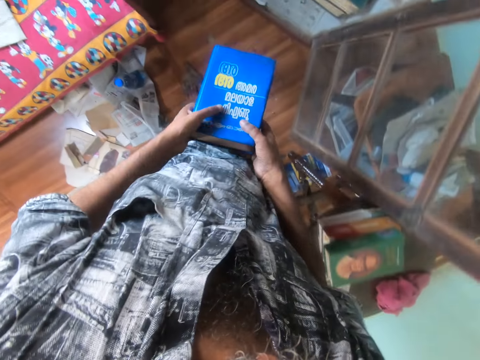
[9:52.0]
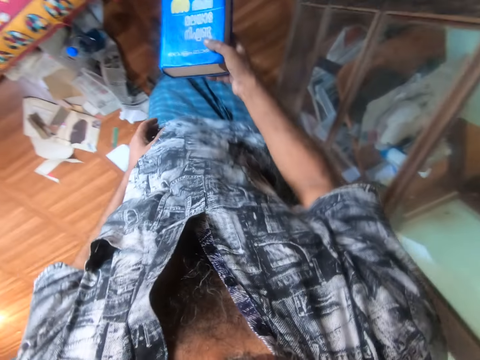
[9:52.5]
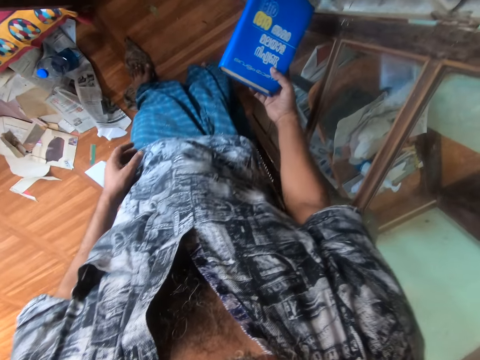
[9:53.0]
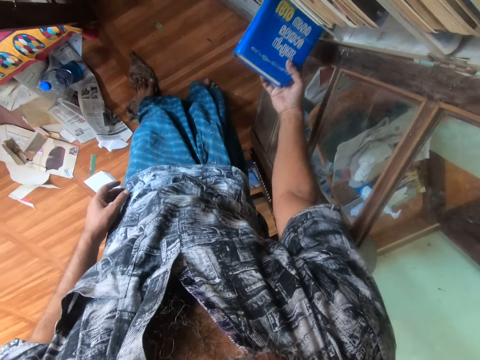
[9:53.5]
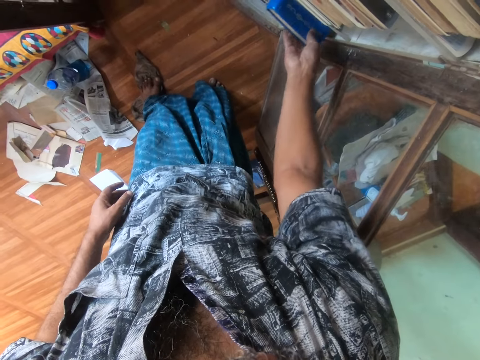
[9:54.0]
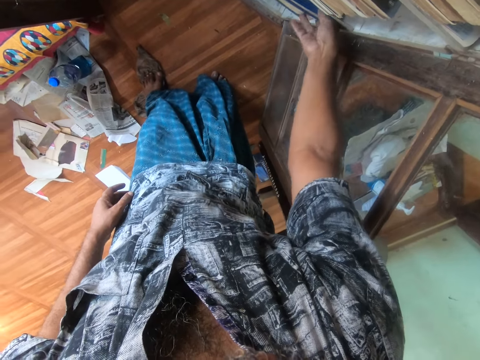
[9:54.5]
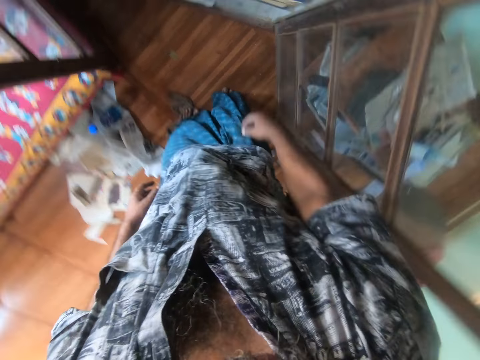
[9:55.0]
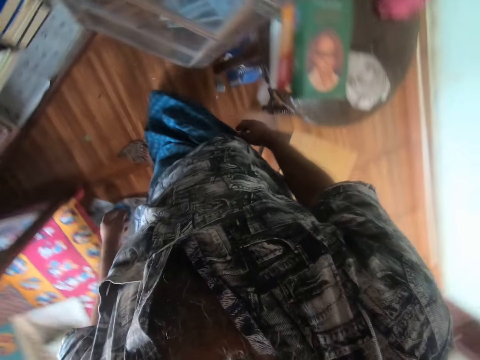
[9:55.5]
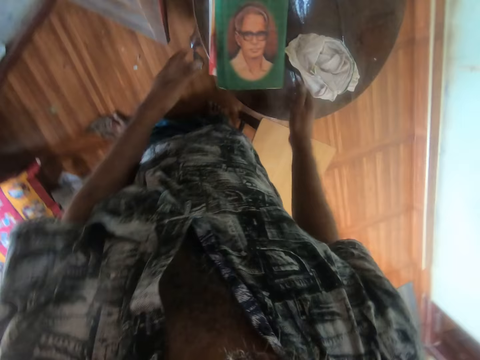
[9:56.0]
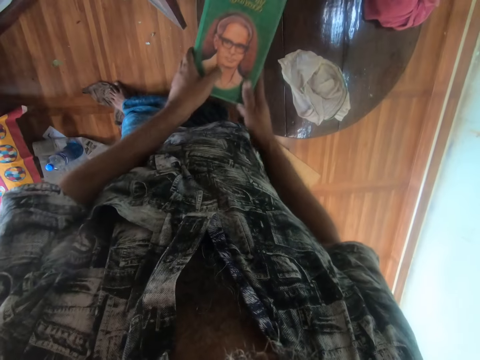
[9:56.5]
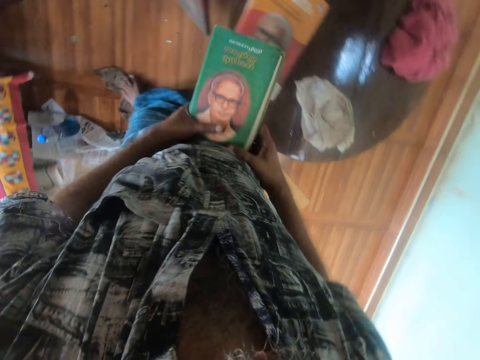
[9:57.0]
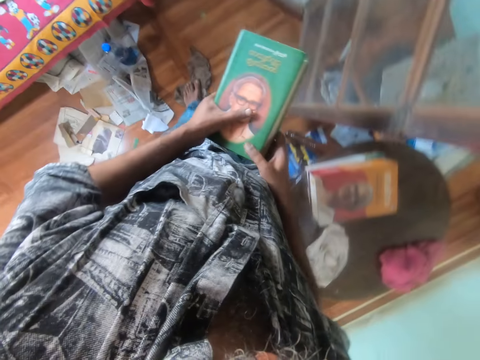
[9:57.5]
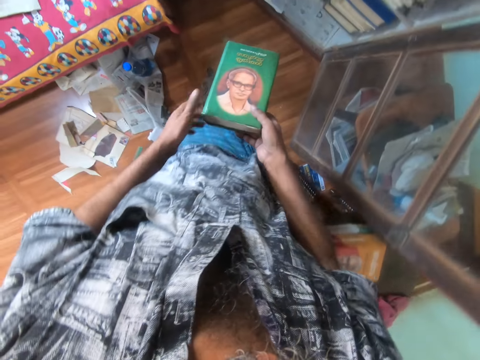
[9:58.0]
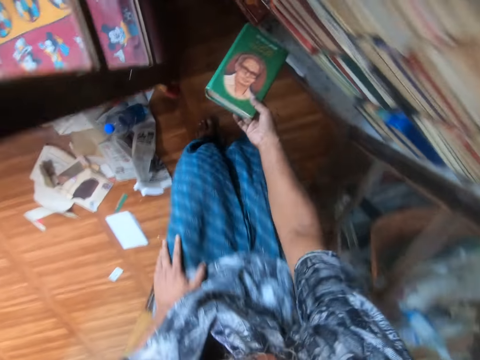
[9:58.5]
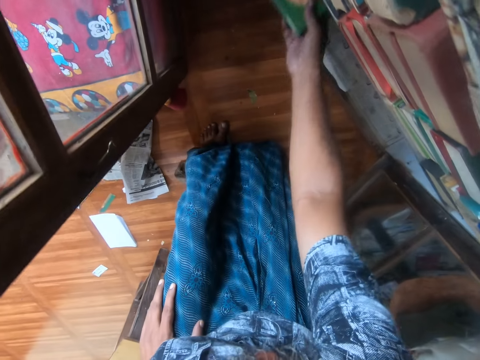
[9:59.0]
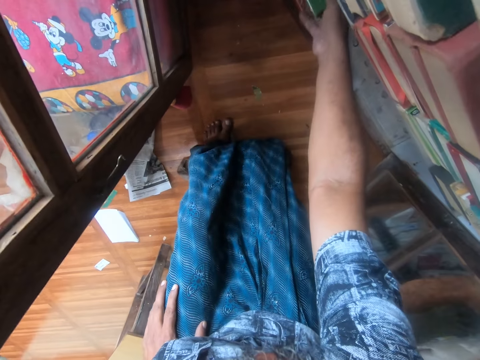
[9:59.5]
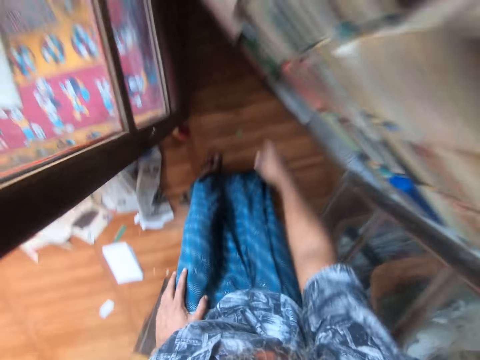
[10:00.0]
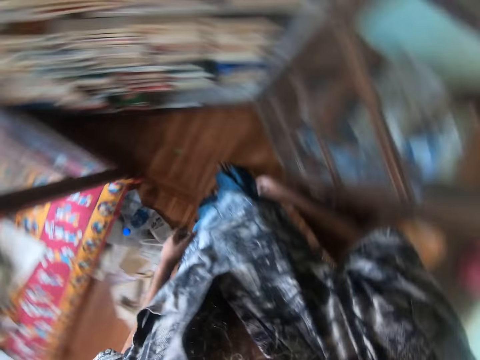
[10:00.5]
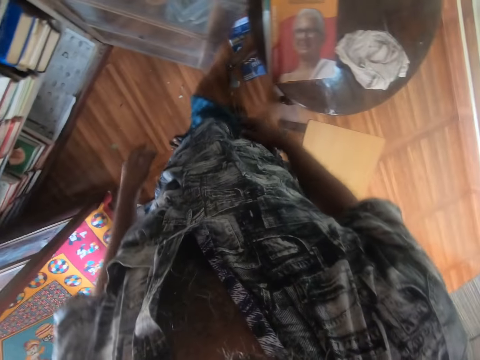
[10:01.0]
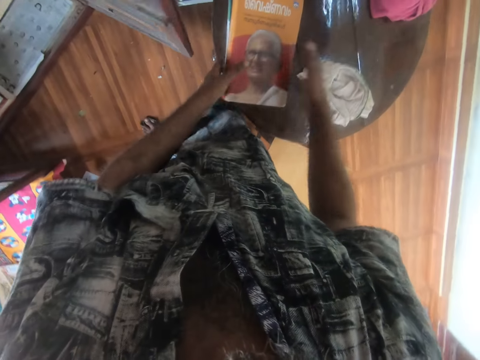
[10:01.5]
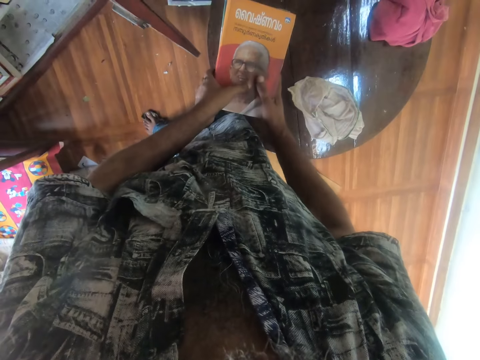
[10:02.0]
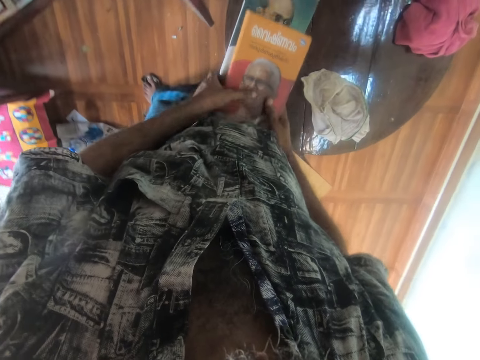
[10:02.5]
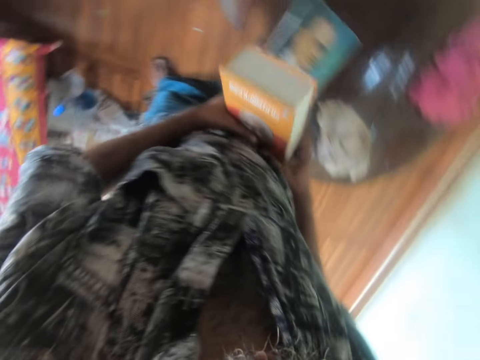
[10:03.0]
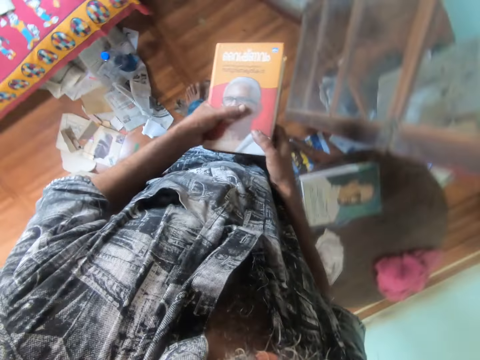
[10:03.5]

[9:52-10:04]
The camera wearer puts the book in the shelf with her right hand. She picks up the book and carries the book from the table with both hands. She puts the book in the shelf with her right hand. She carries the book from the table with both hands and picks up the book.

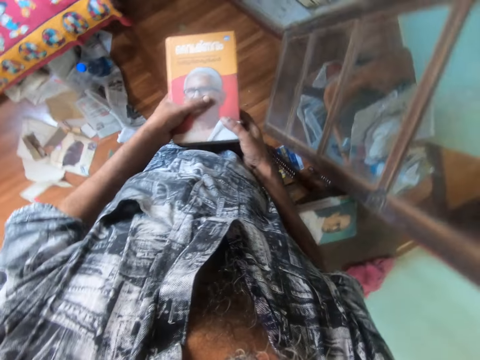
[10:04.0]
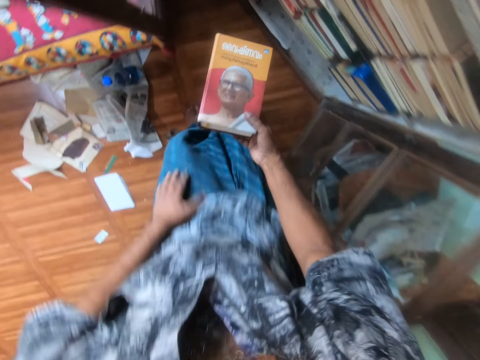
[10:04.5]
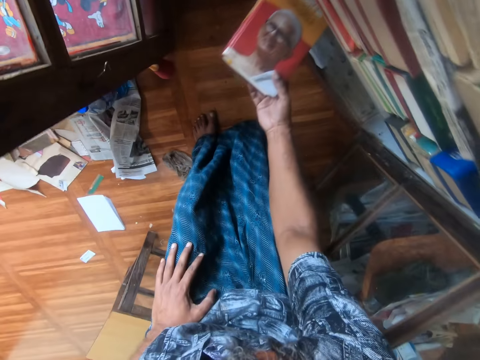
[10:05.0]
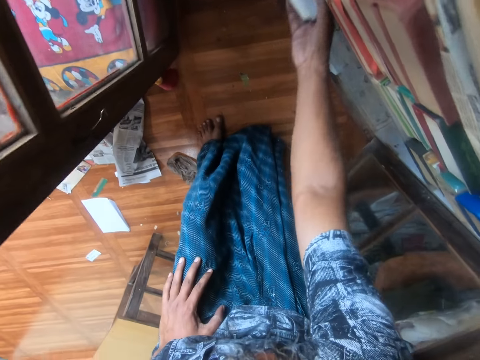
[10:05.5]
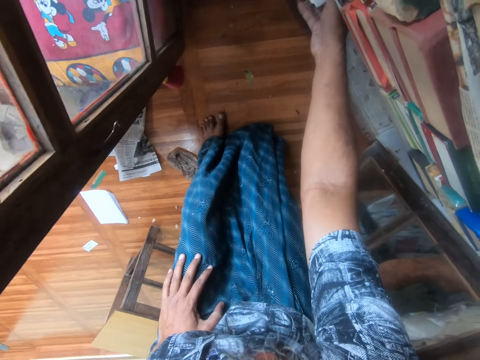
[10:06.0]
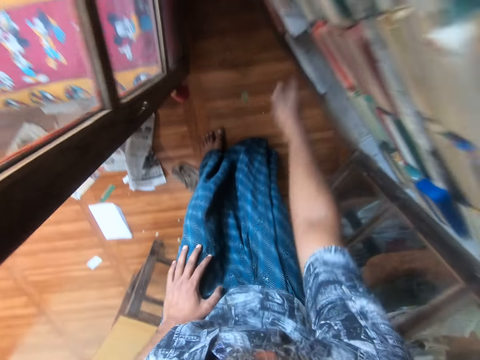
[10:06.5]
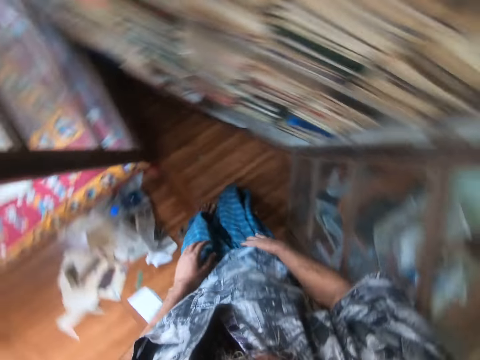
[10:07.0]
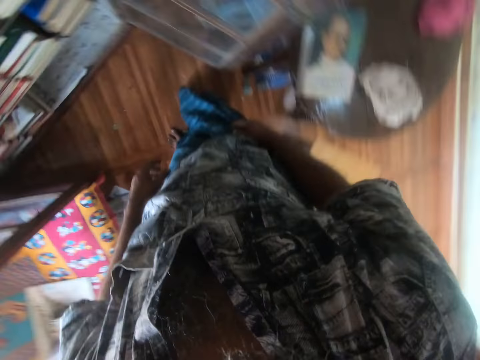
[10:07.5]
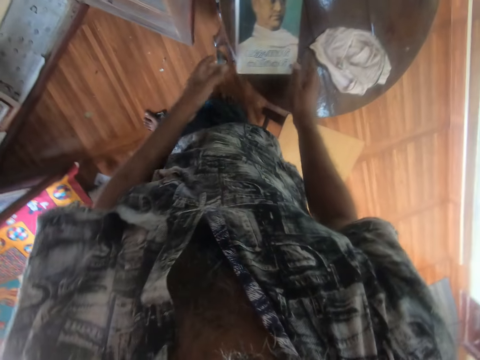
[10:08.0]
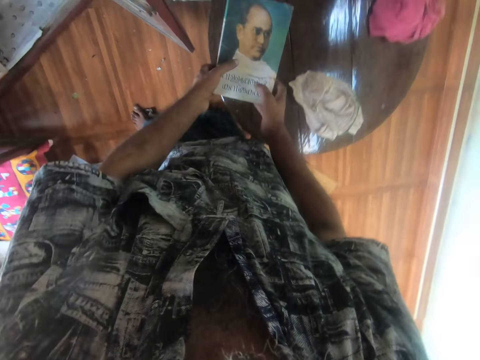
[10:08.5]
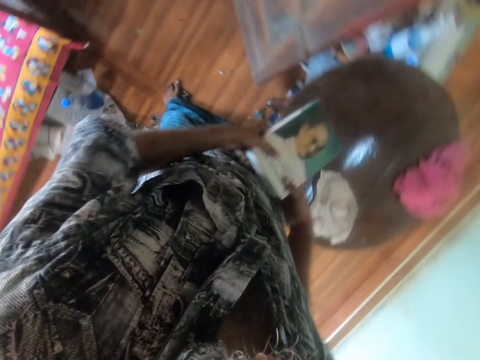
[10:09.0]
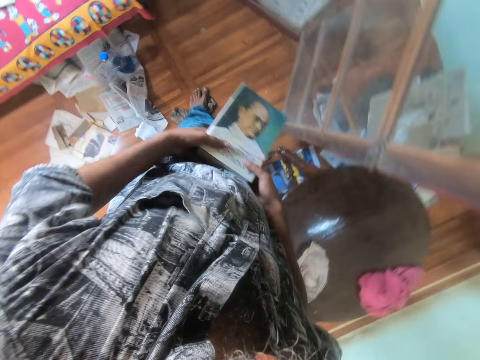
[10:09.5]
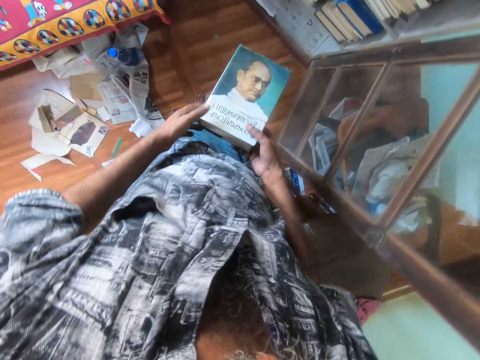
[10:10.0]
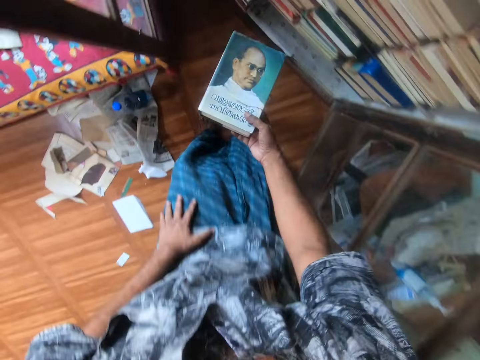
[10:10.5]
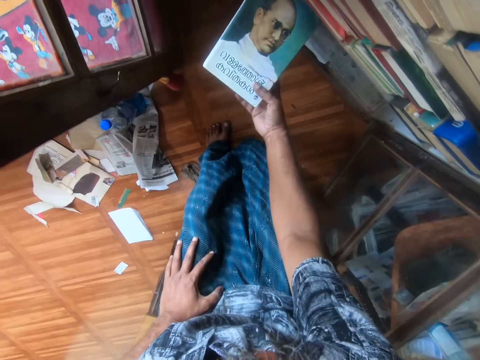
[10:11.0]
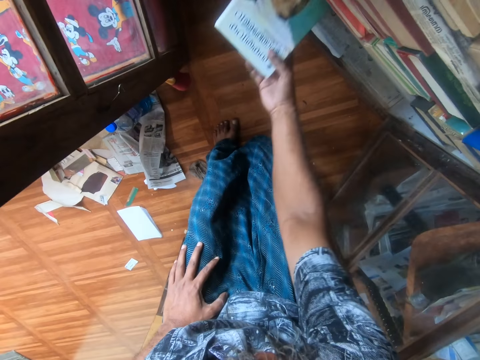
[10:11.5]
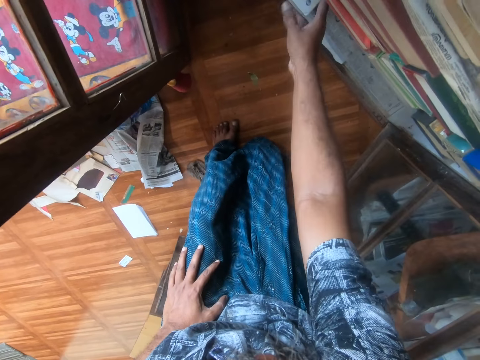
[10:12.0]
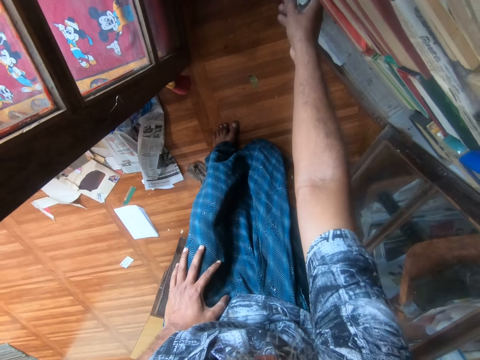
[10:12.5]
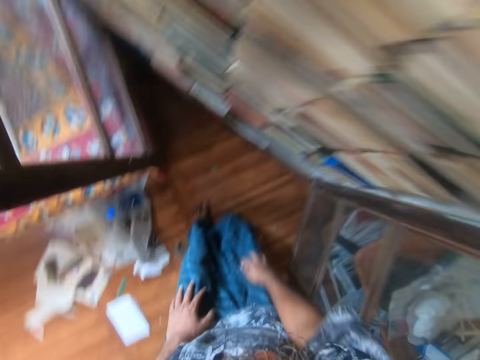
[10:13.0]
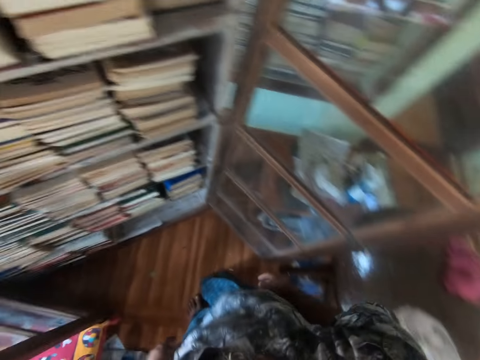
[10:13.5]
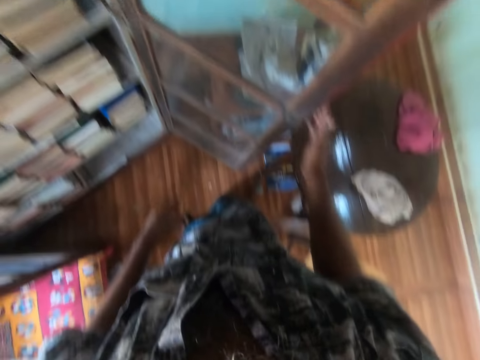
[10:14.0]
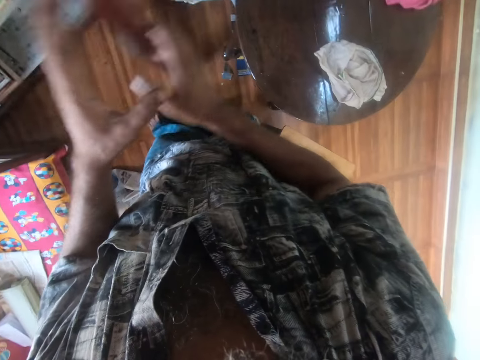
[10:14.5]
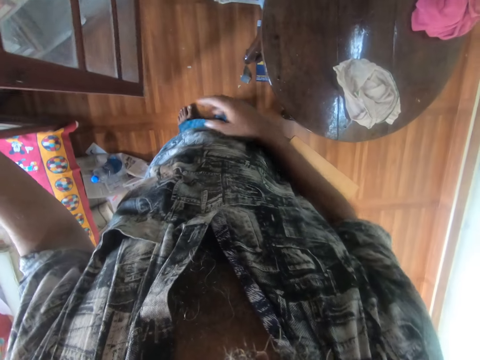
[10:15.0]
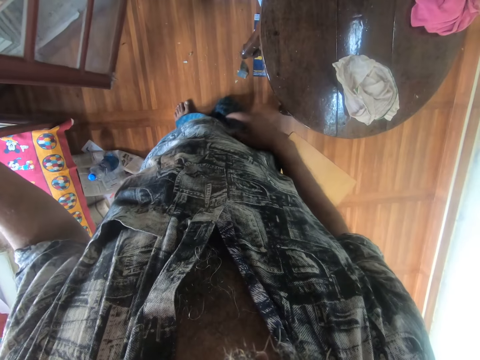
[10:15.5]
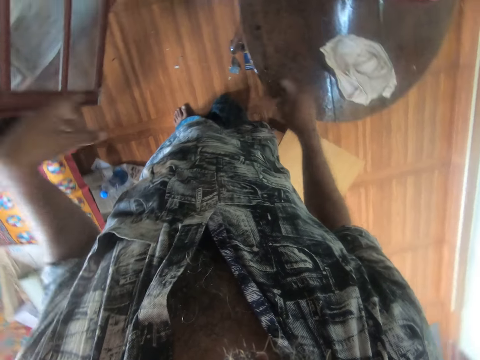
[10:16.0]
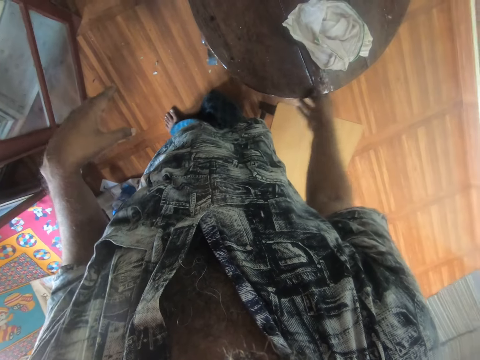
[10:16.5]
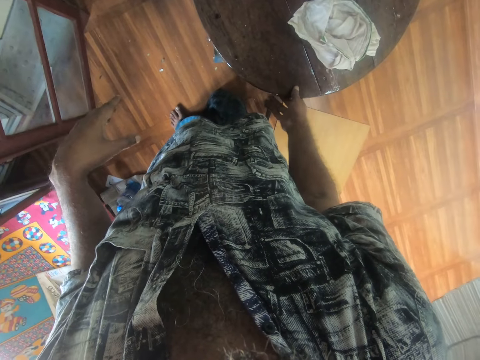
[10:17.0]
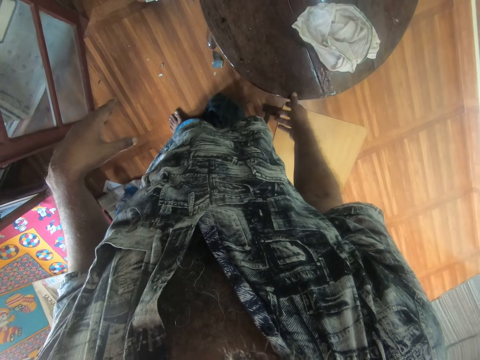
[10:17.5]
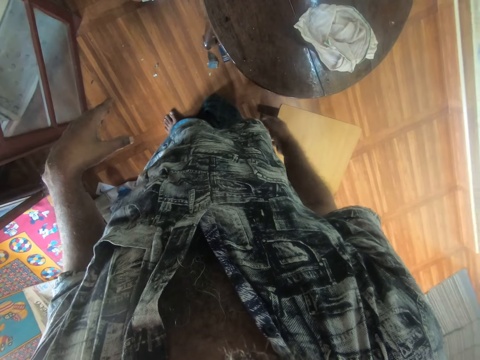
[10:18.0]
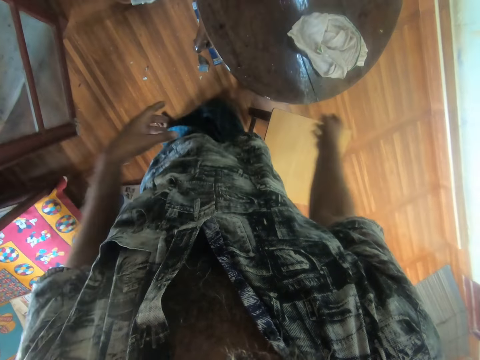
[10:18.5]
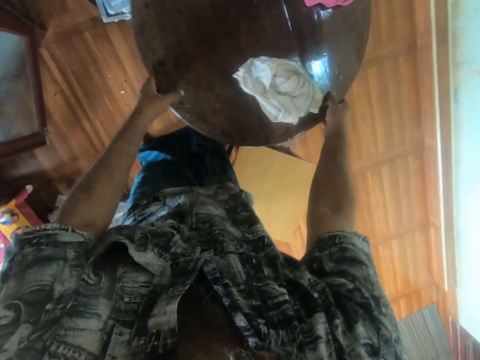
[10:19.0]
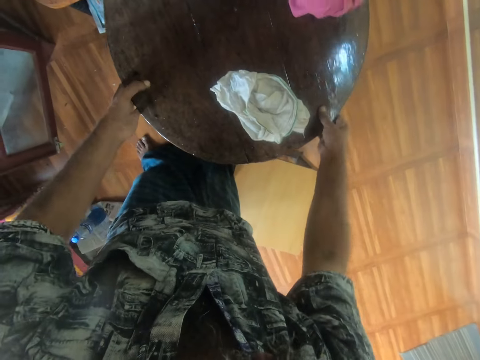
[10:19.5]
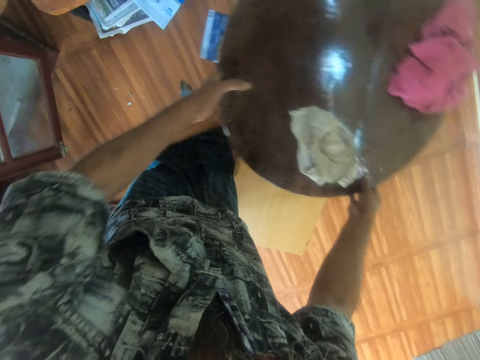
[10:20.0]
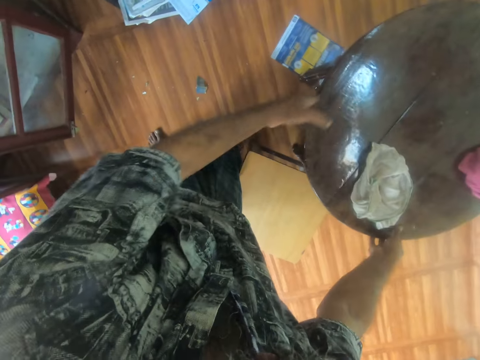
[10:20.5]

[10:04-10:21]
The camera wearer puts the book in the shelf with their right hand. They pick up the book and carry the book from the table with both hands. They put the book in the shelf with their right hand. They move the door of the shelf with their hands. They reposition the table with both hands.
